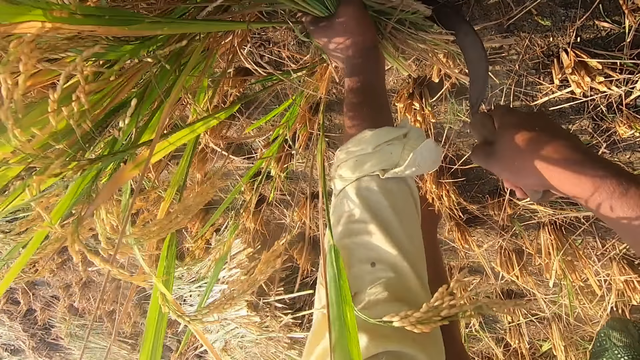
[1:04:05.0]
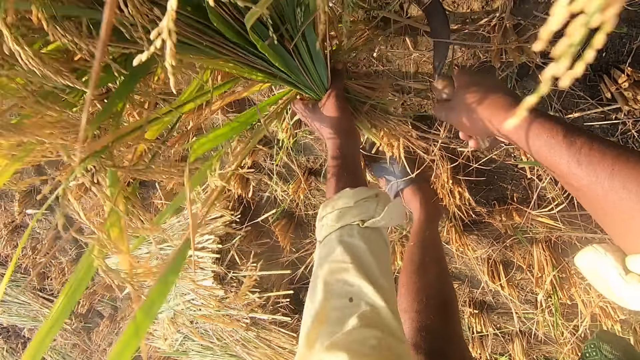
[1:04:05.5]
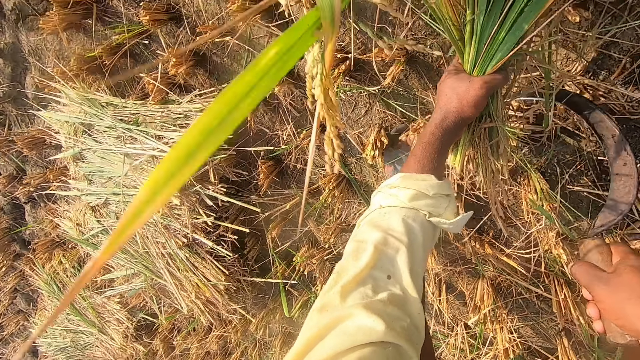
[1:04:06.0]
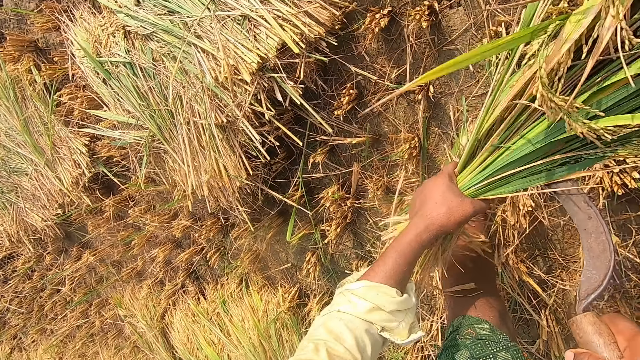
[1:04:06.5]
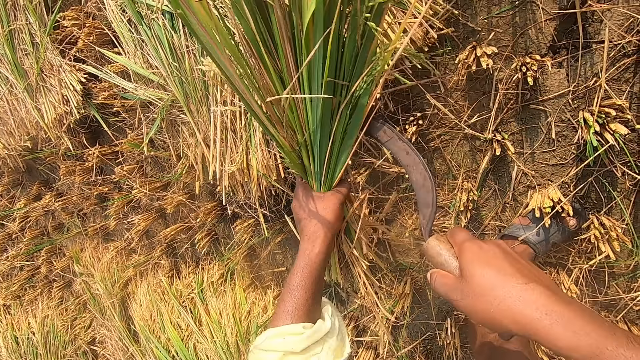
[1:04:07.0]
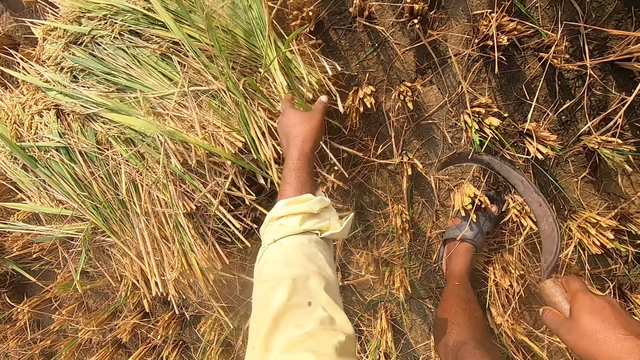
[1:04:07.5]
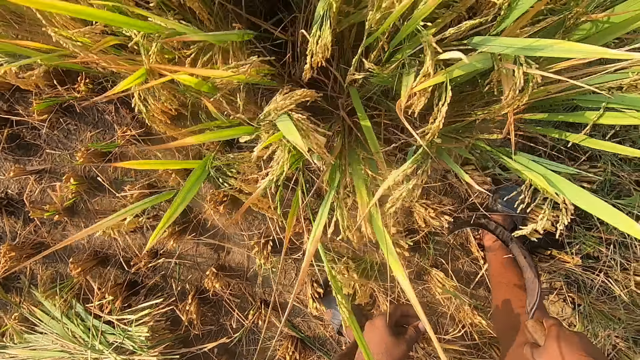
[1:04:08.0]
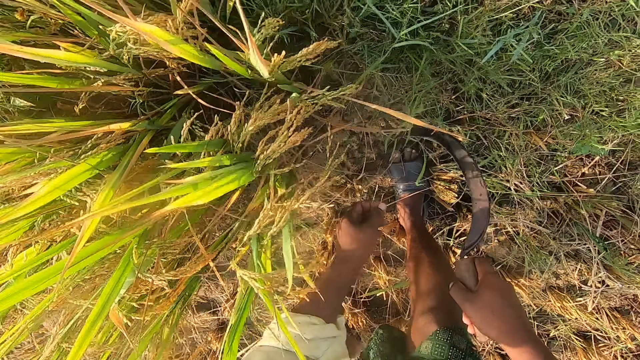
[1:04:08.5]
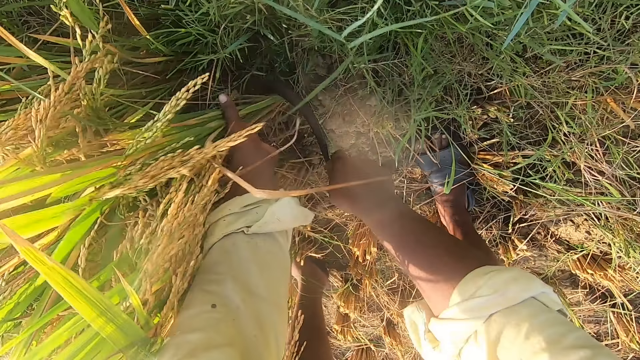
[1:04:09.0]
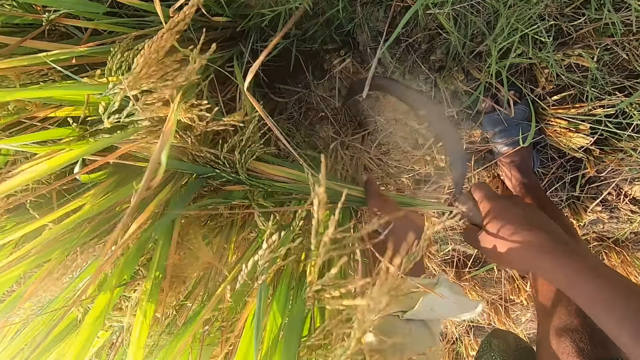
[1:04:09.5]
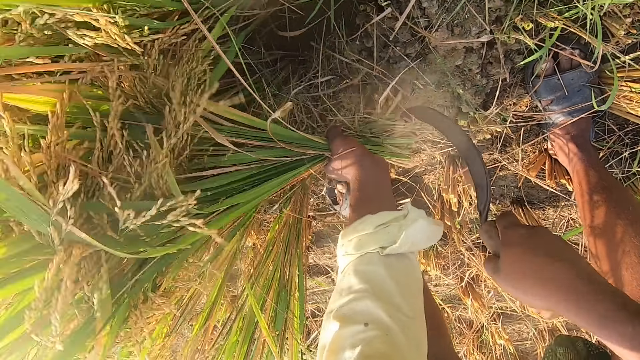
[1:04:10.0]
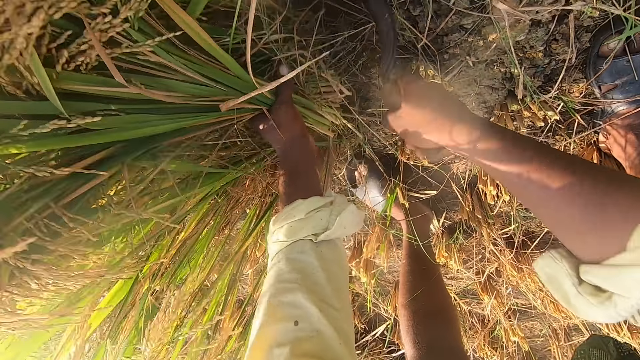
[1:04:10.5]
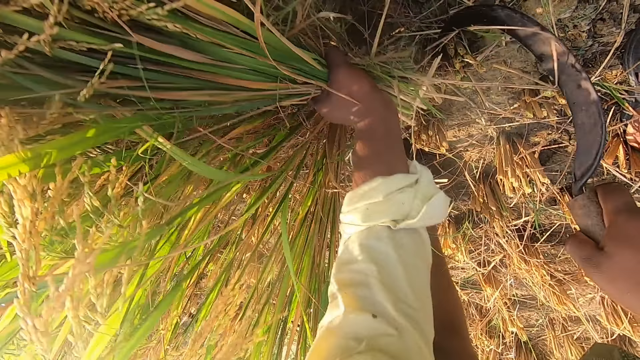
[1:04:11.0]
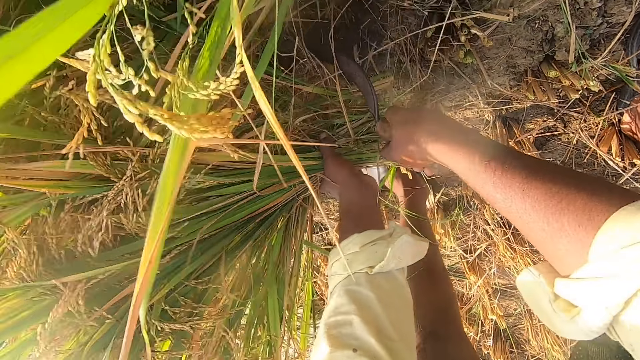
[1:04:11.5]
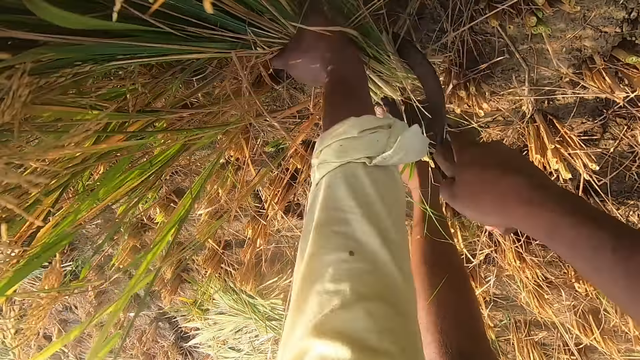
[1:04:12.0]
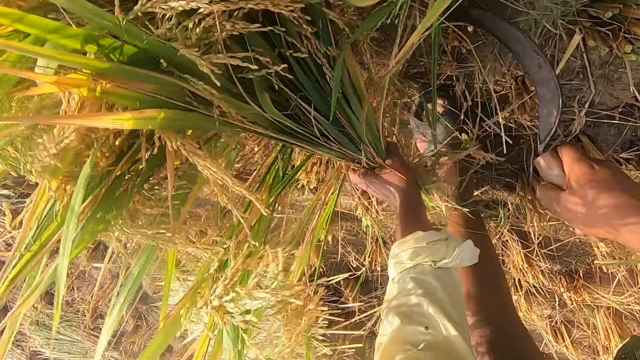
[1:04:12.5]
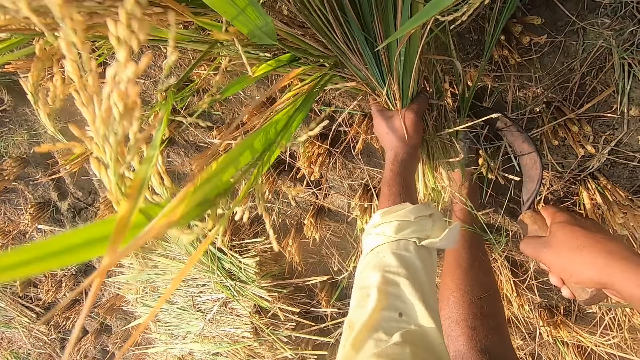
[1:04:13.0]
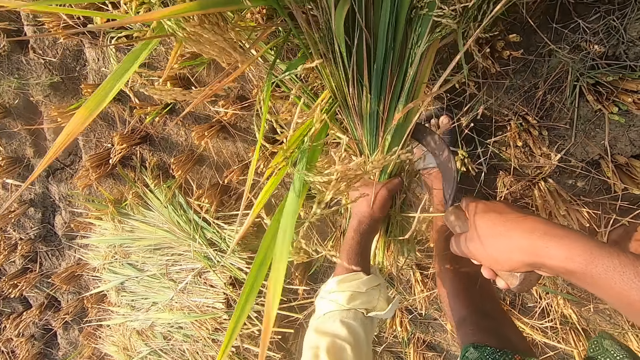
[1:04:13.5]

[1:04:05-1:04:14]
The camera wearer drops the grass in his left hand on the pile of grass. He cuts grass with the sickle in his right hand.

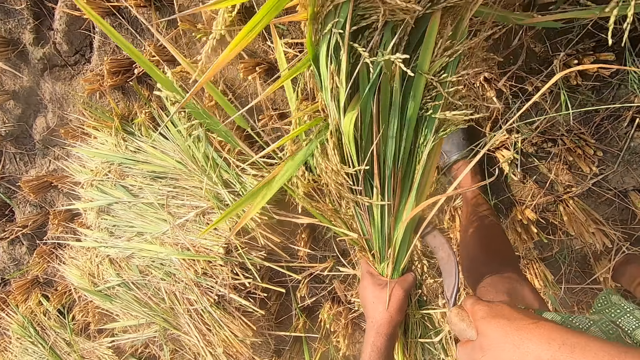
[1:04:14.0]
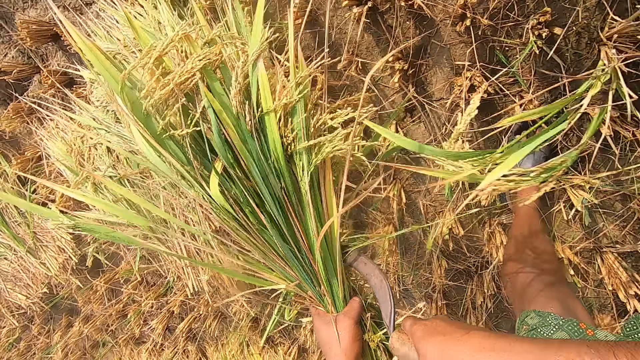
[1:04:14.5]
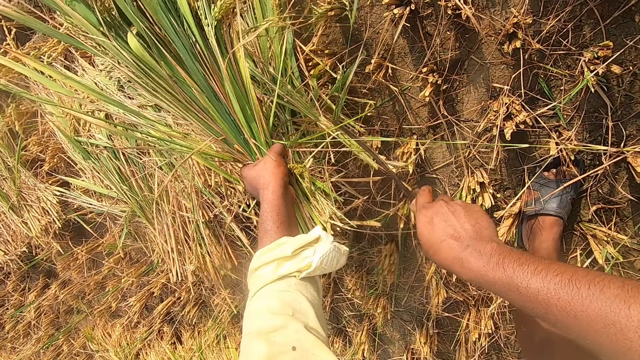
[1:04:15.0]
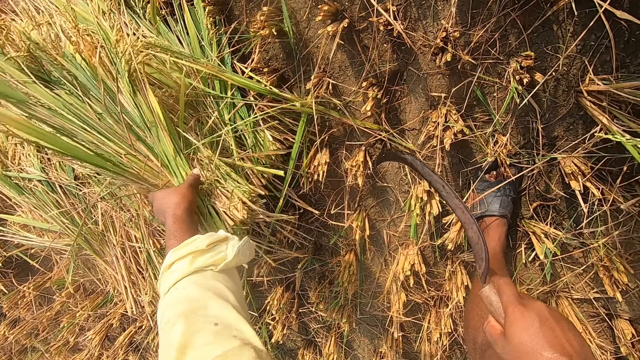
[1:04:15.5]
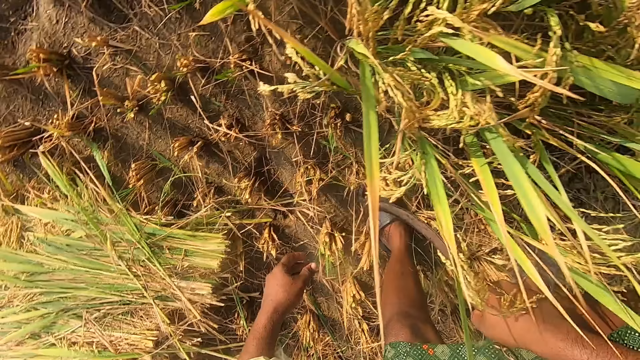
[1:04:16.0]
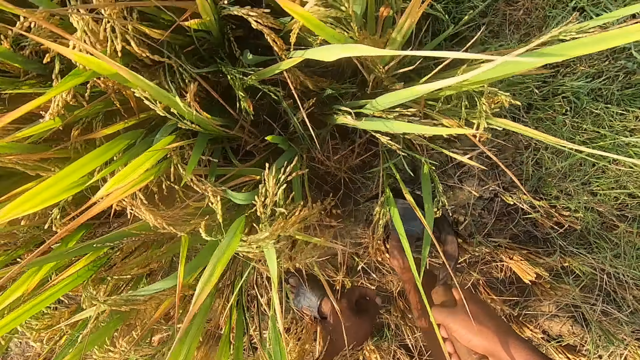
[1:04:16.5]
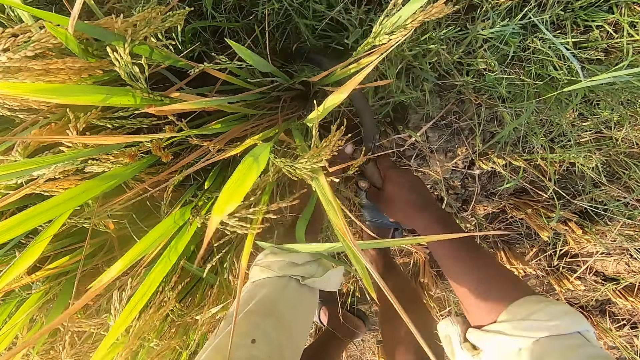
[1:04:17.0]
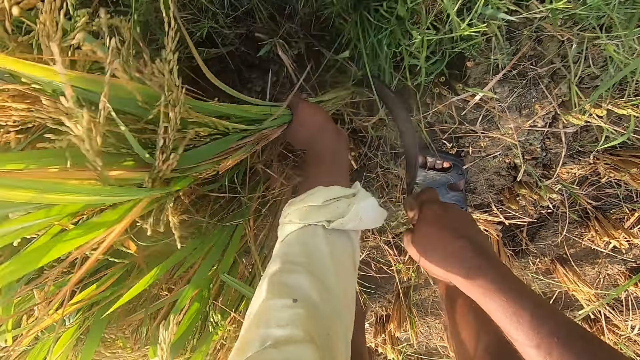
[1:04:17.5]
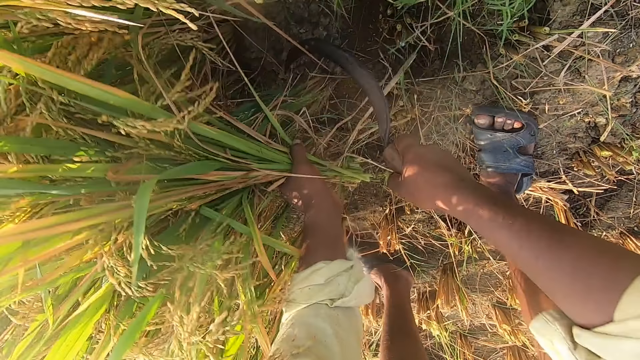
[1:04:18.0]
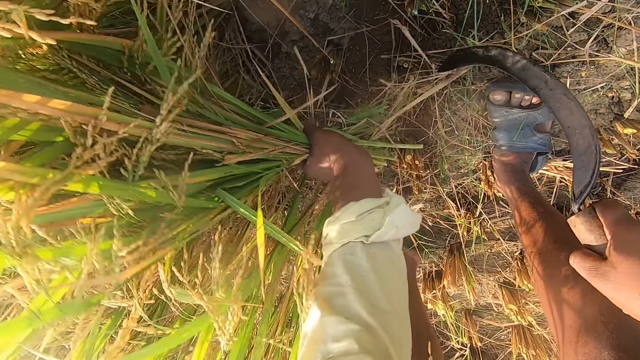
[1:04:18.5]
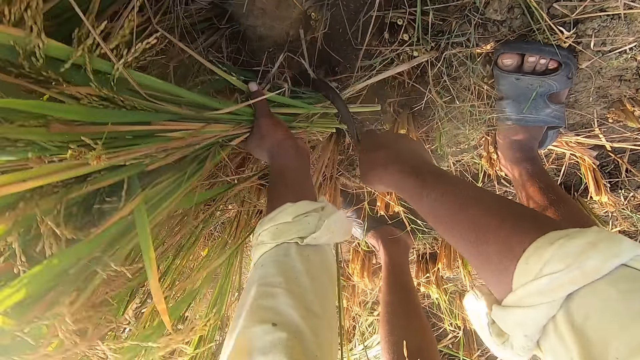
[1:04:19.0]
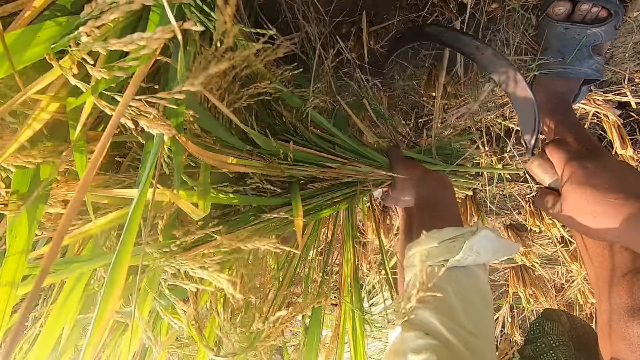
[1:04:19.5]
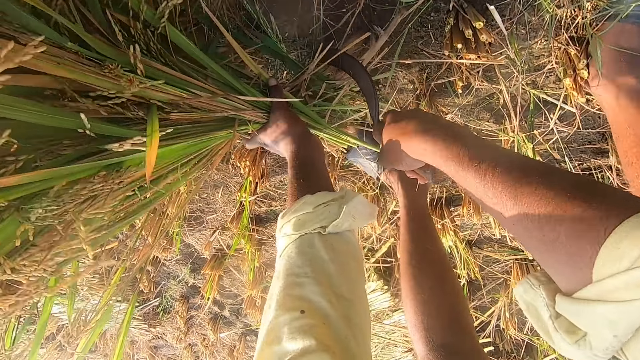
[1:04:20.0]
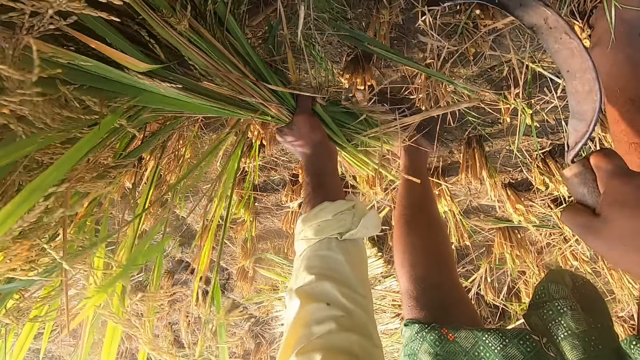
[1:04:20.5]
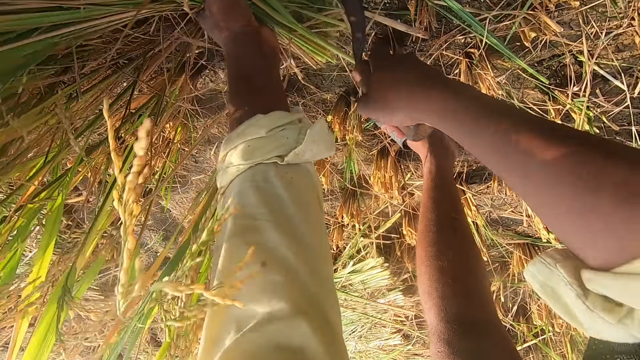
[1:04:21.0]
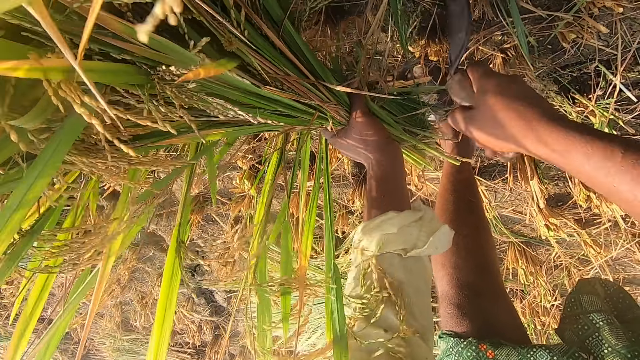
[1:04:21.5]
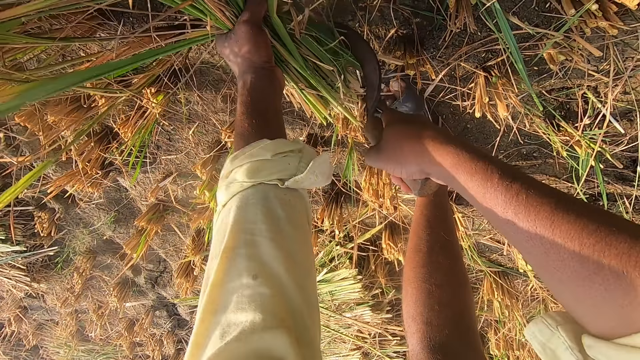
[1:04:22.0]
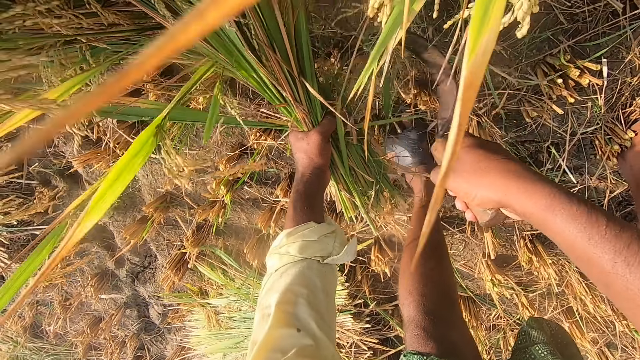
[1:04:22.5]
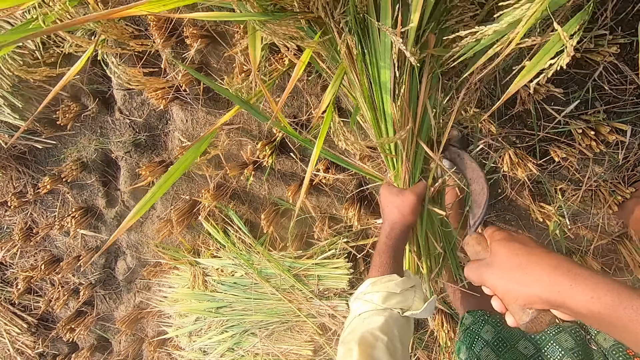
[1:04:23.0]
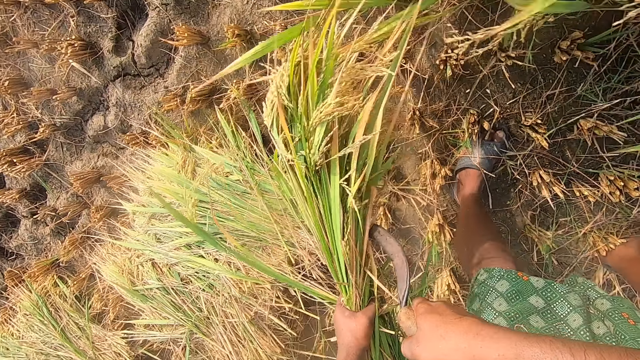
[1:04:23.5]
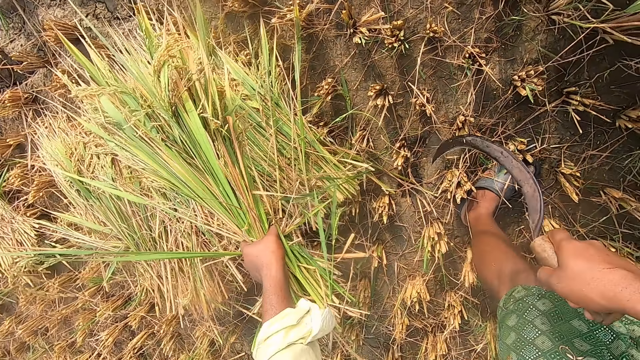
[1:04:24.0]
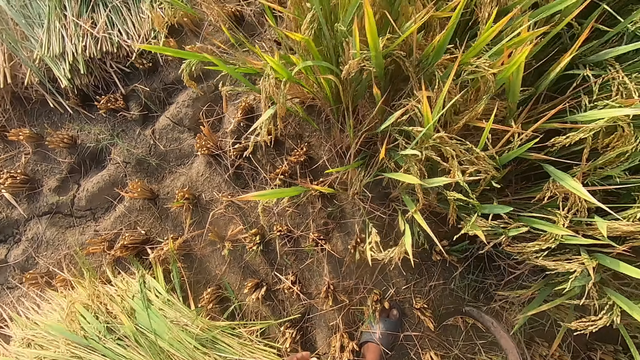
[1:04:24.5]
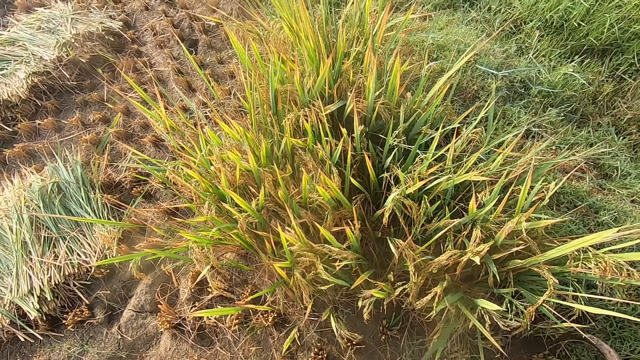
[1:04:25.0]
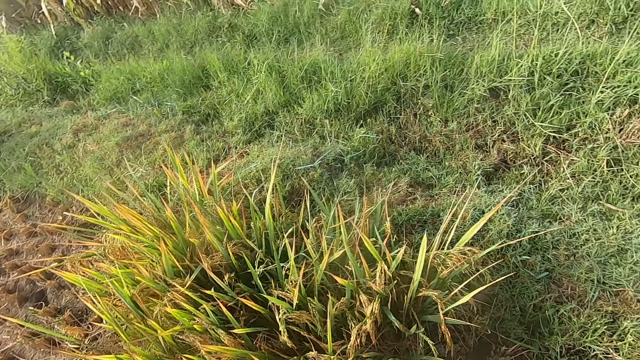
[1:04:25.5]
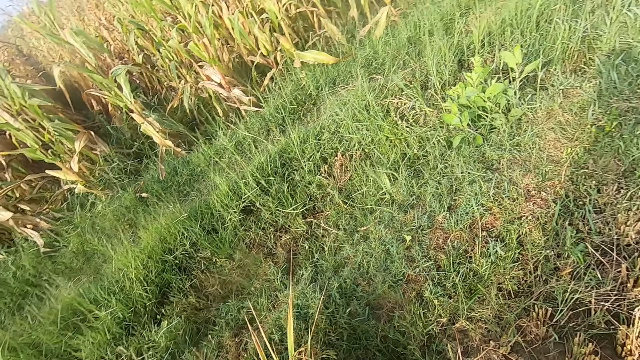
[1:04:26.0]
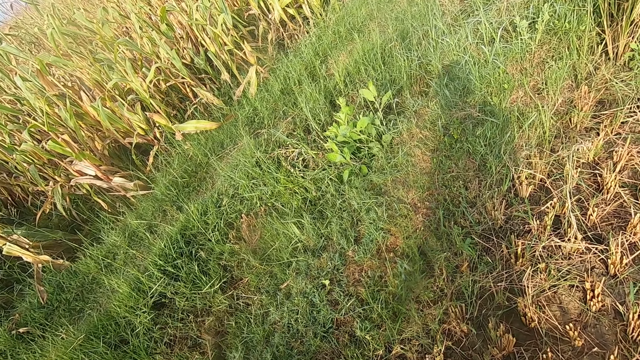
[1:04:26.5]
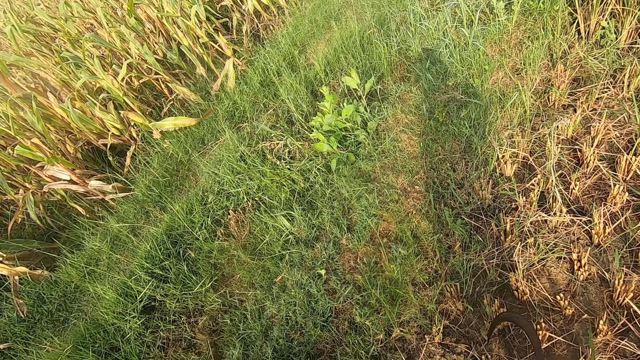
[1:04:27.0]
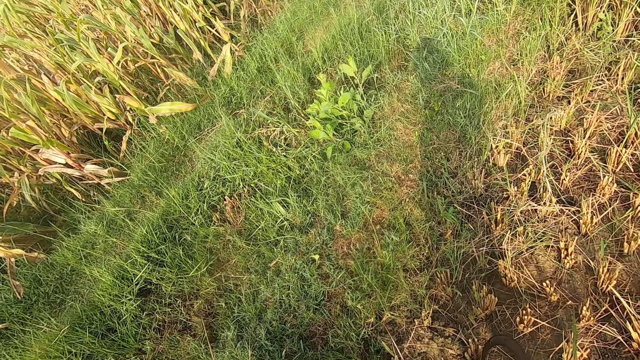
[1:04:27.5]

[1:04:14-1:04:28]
The camera wearer drops the grass in his left hand on the pile of grass. He cuts grass with the sickle in his right hand. He drops the grass in his left hand on the pile of grass. He looks around a garden.
